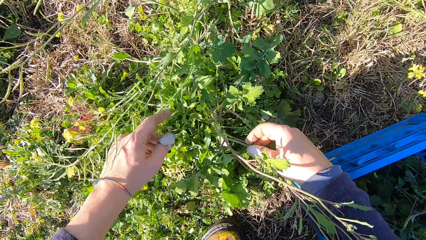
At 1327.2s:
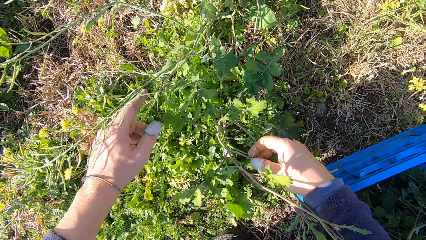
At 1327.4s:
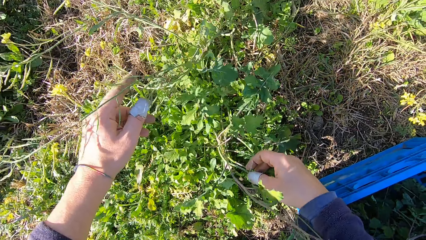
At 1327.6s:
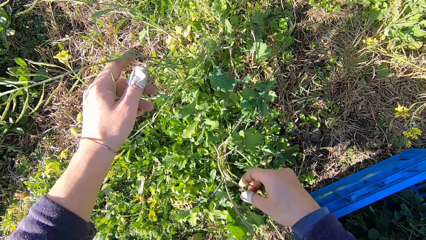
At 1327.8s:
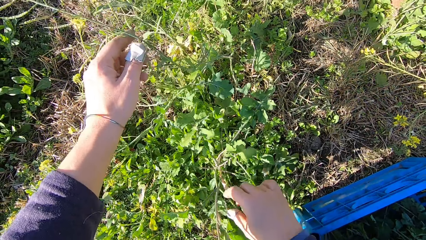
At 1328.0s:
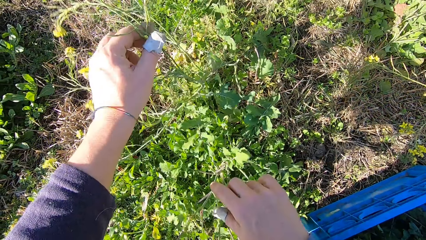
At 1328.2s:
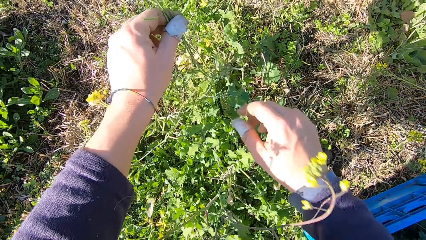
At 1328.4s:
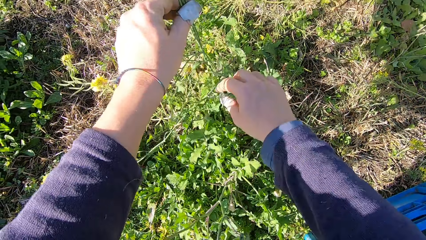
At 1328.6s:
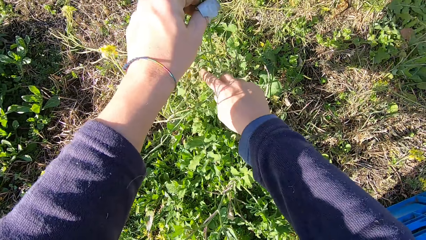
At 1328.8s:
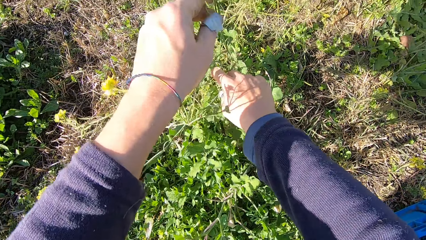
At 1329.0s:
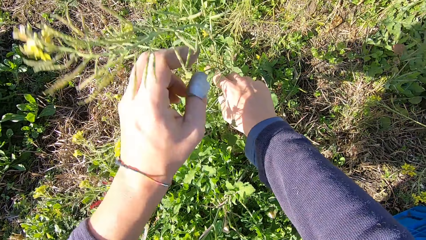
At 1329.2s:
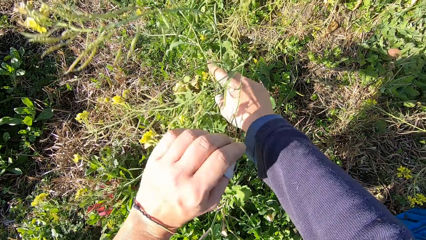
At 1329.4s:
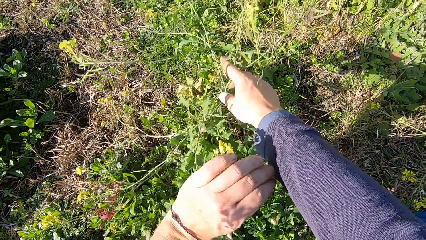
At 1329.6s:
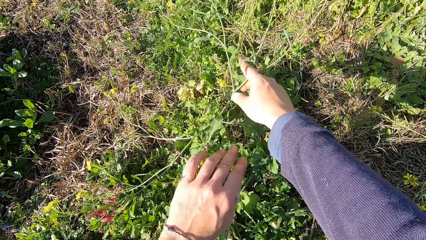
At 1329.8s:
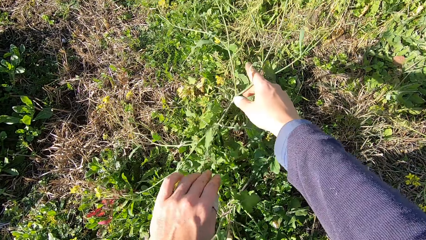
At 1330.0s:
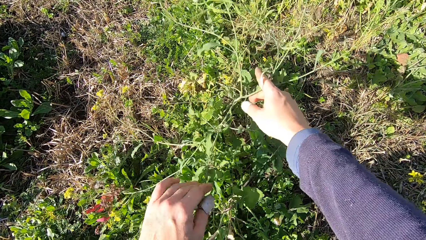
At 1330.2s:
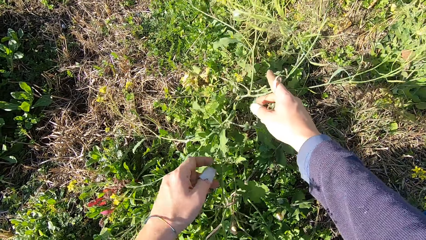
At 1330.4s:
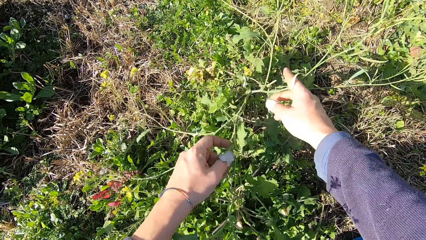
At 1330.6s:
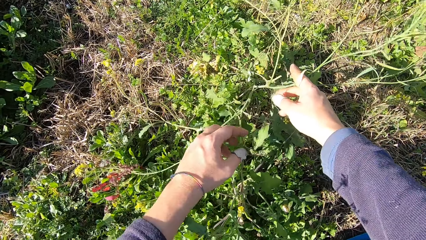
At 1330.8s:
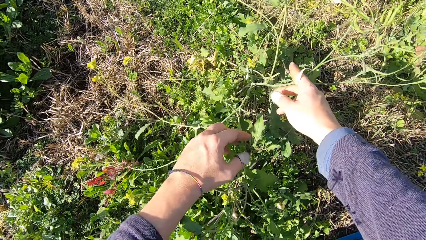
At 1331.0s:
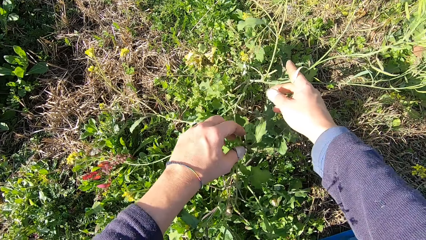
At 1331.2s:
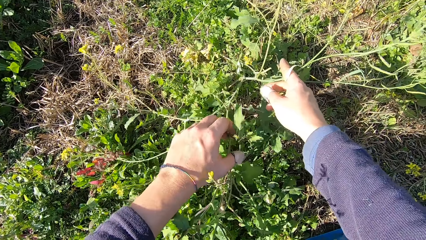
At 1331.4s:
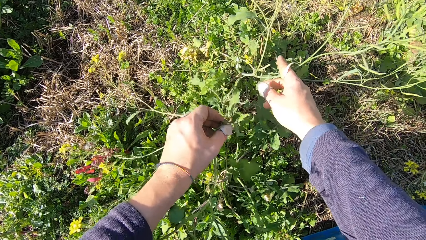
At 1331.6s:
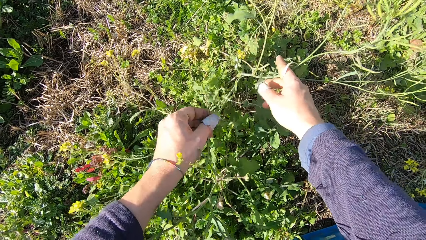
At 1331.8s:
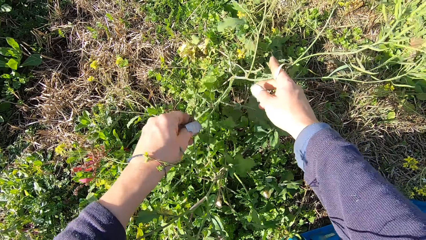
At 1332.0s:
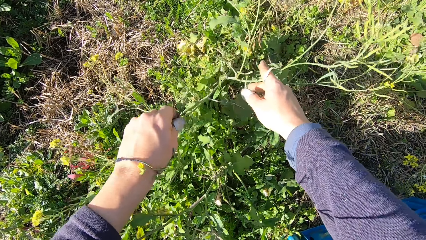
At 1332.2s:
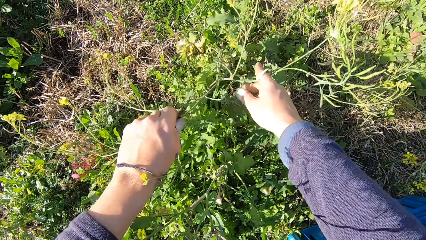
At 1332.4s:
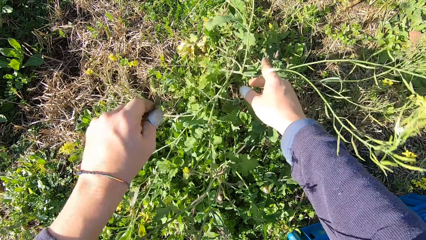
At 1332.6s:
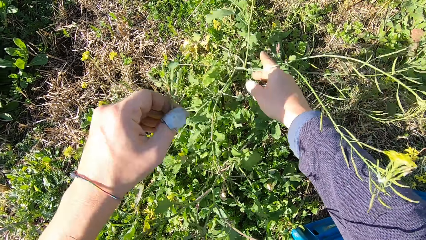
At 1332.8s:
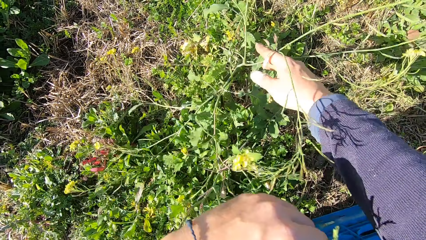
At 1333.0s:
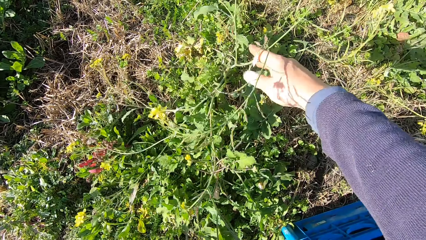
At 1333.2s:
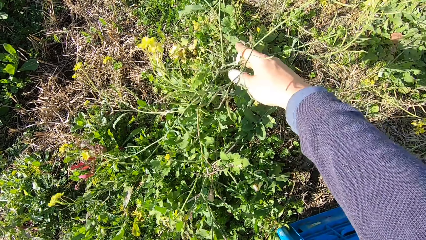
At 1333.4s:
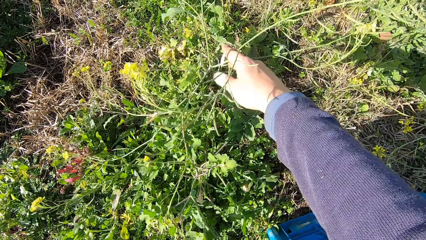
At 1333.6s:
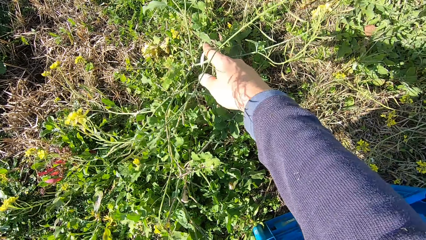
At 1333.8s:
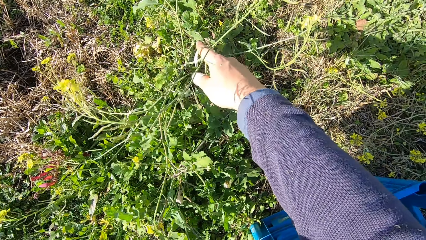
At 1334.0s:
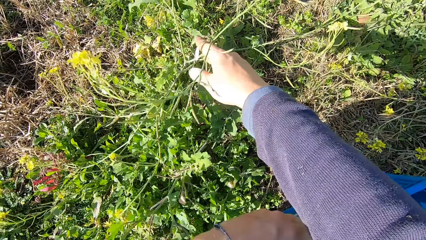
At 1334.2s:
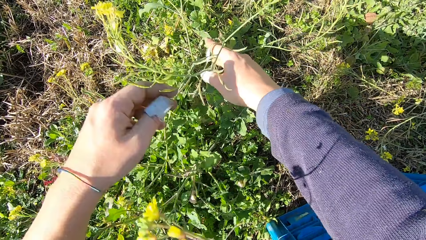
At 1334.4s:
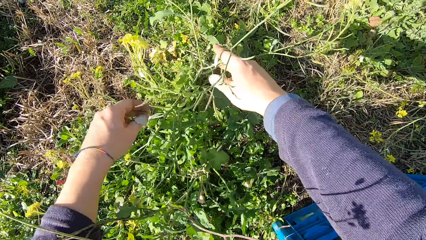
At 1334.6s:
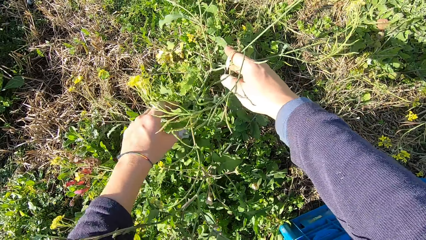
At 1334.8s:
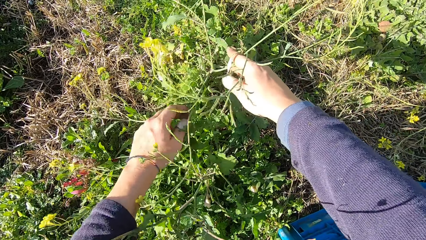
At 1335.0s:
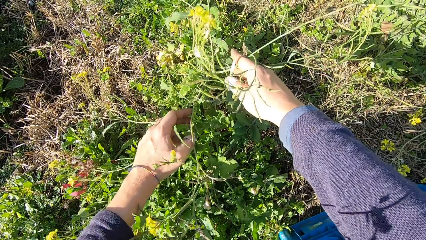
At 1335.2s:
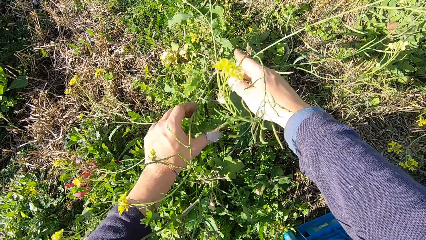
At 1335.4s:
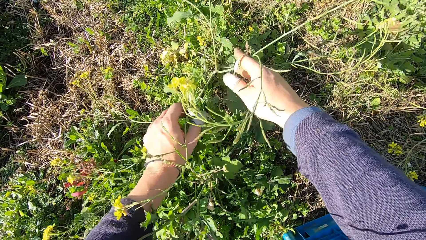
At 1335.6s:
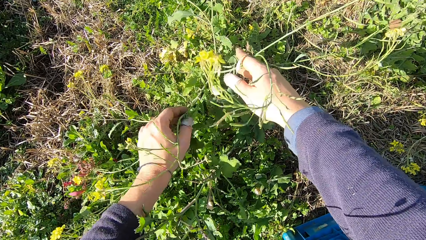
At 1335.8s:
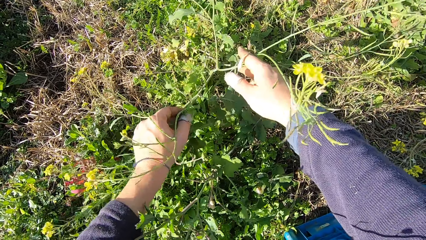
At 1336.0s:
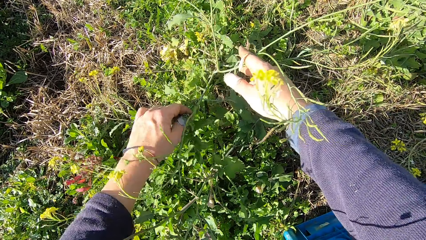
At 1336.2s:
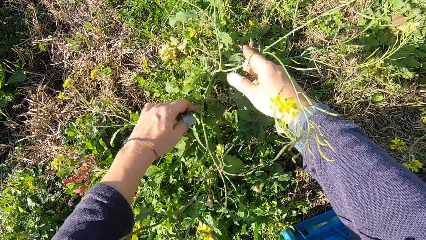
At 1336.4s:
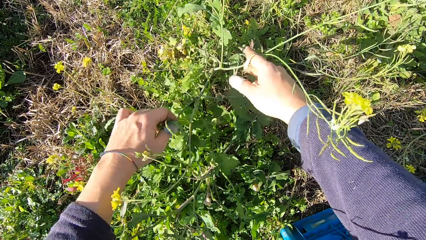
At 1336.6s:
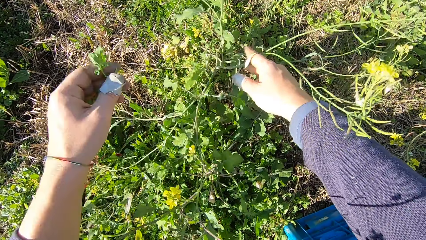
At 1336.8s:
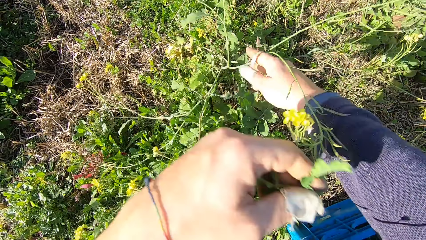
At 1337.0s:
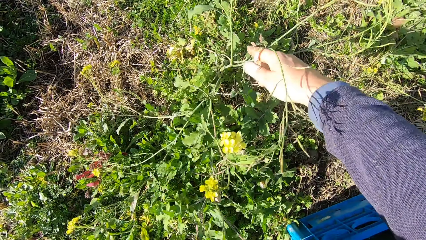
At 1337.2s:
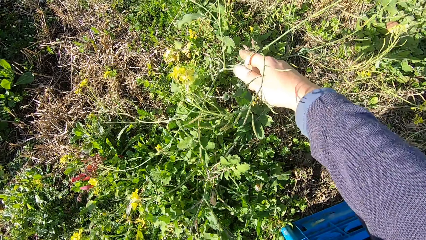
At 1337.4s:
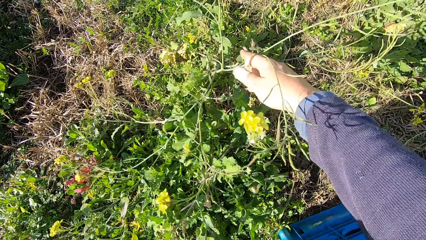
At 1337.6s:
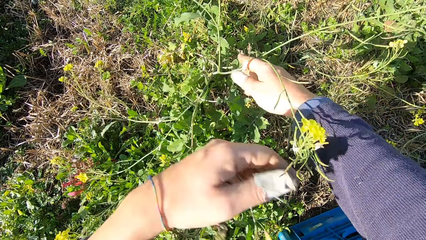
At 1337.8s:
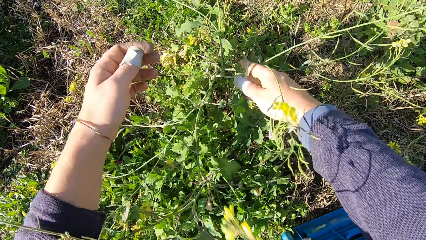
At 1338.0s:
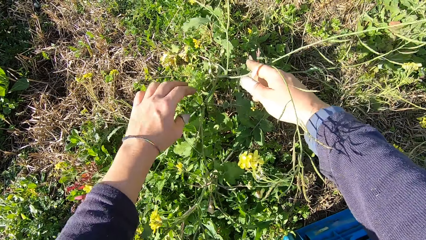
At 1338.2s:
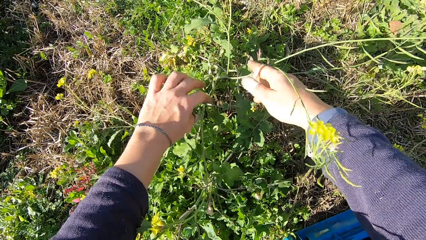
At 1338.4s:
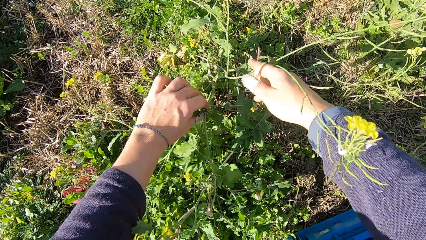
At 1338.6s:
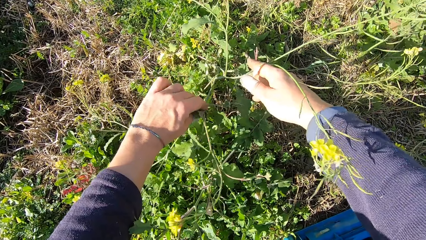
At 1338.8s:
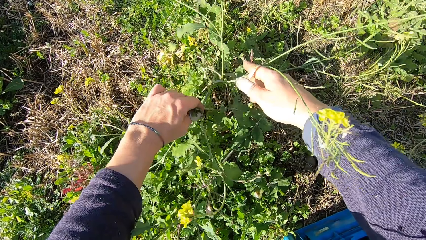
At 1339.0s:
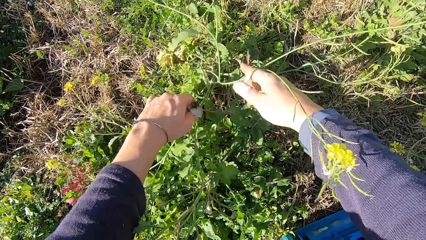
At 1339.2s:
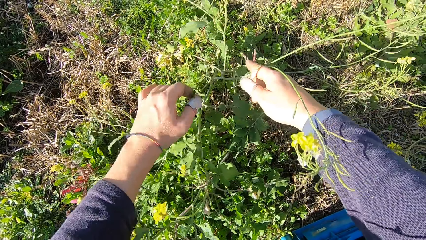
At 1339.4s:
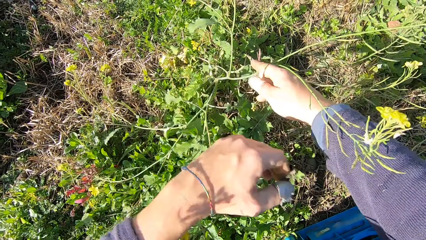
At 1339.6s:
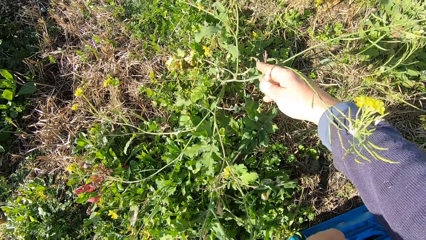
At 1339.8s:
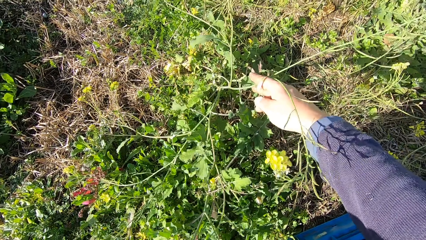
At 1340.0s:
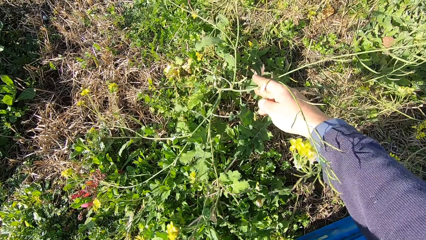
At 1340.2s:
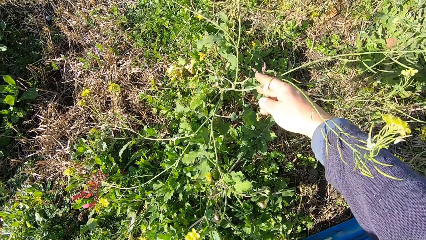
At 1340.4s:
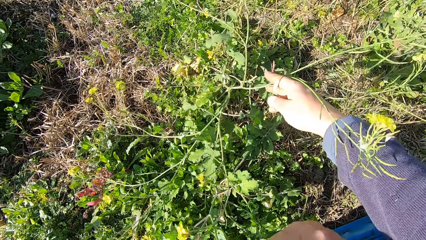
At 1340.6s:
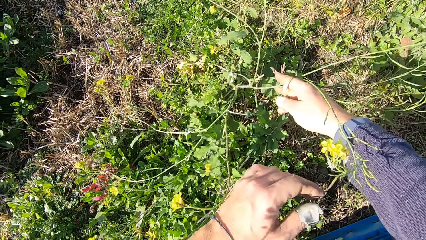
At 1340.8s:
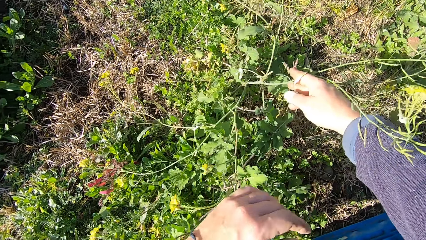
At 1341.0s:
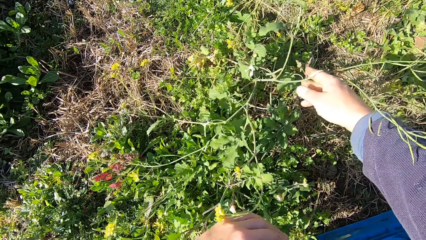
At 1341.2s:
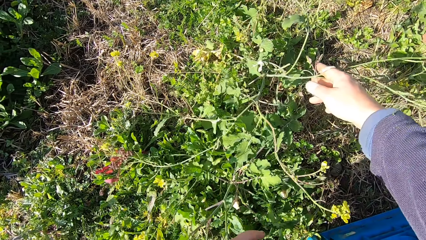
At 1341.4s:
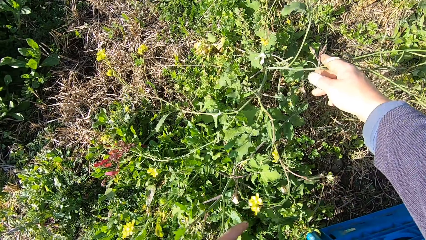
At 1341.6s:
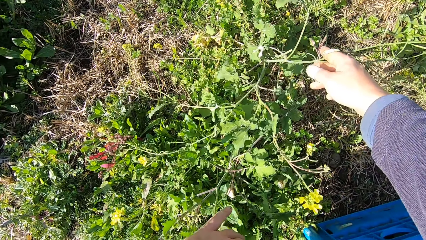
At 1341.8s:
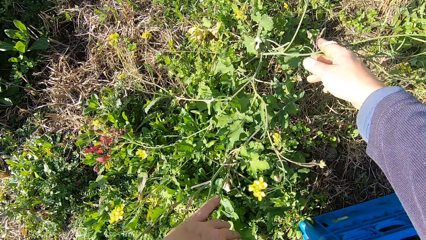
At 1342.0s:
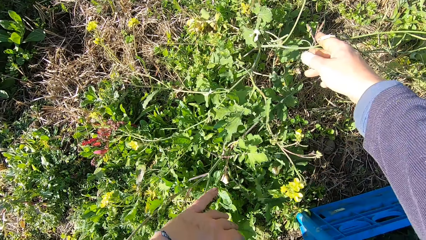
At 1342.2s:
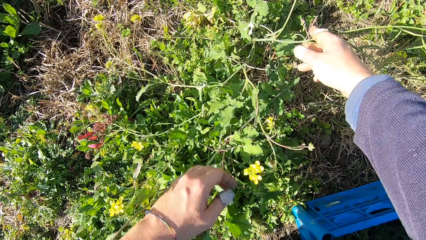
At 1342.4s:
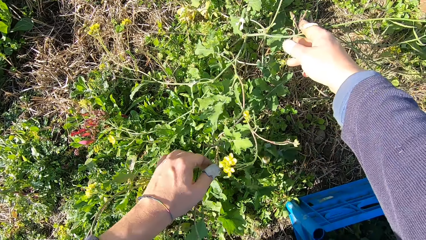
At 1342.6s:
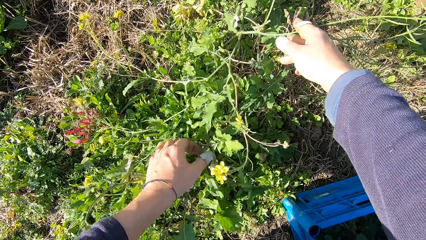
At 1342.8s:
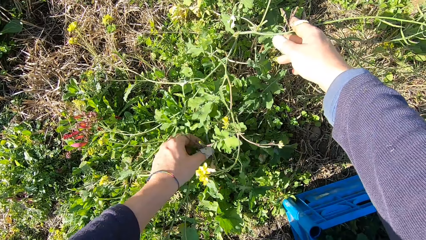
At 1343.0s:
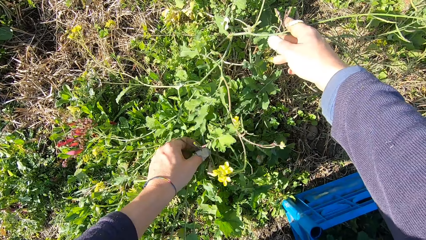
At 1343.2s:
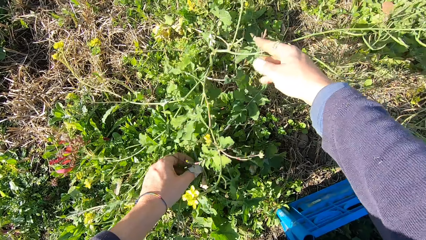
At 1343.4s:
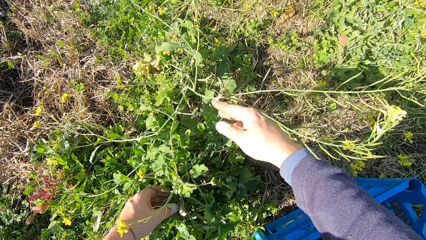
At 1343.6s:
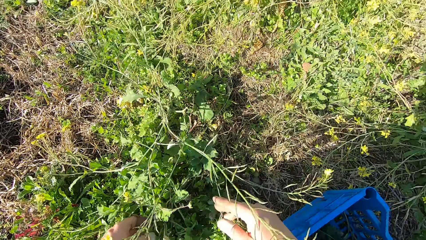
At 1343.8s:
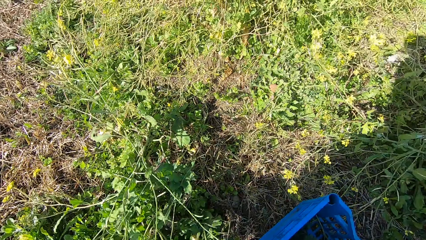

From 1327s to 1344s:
The camera wearer cuts a stem from the plant with his hand. He drops the stem in the basket. He cuts a stem from the plant with his hand. He drops the stem in the basket. He cuts a stem from the plant with his hand. He drops the stem in the basket.
